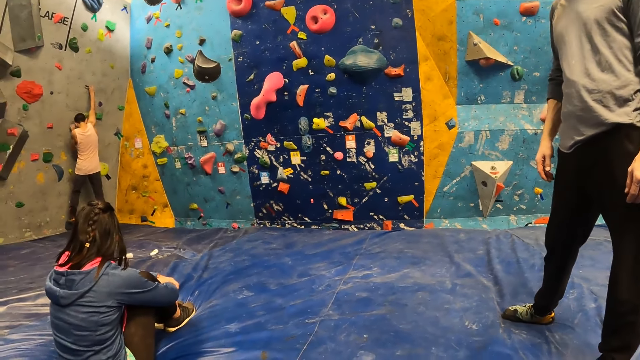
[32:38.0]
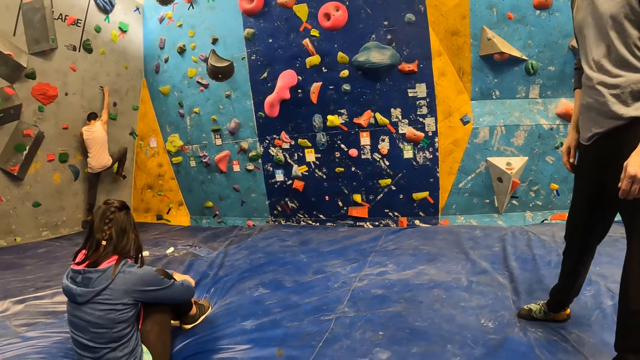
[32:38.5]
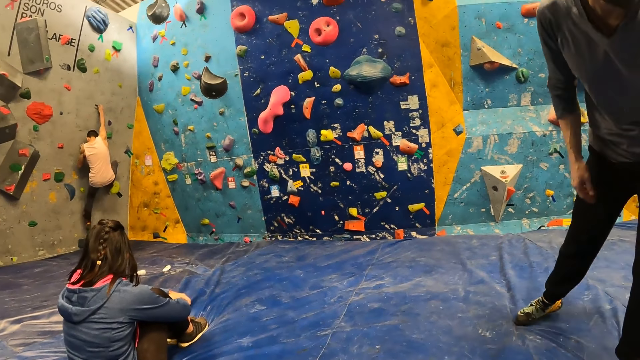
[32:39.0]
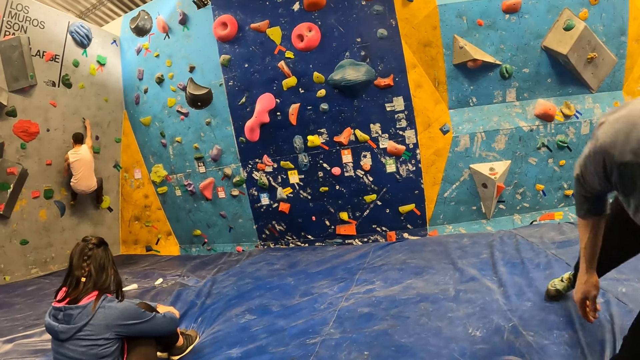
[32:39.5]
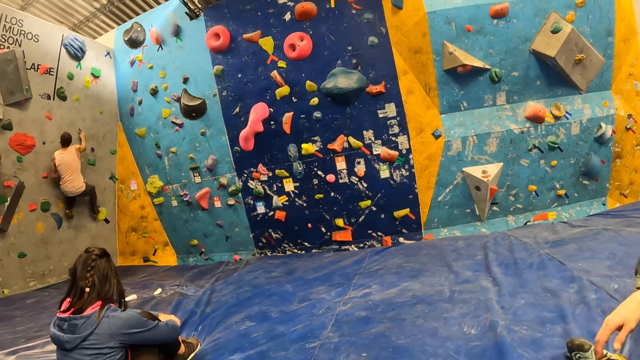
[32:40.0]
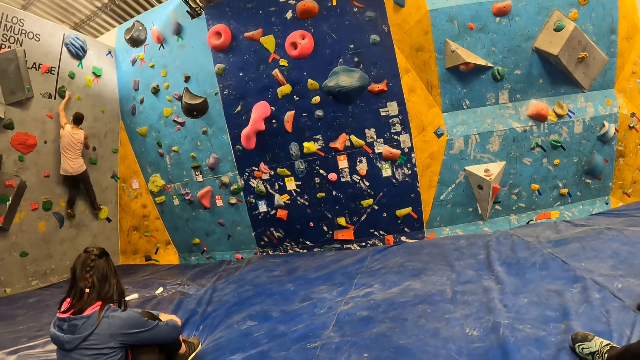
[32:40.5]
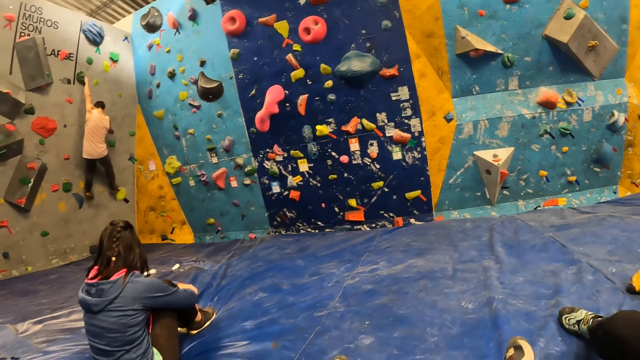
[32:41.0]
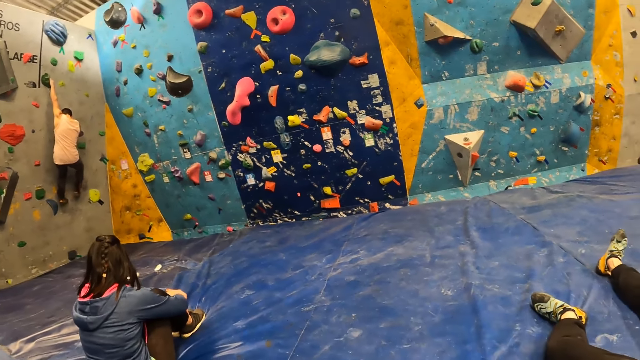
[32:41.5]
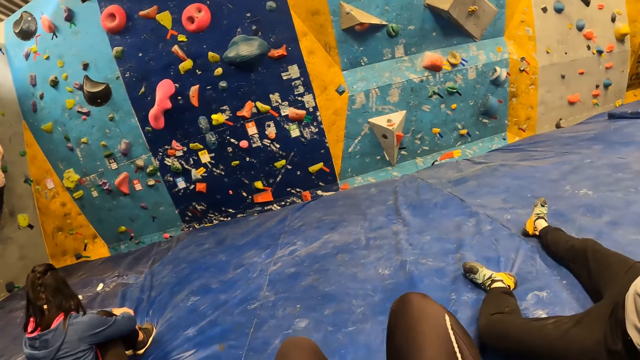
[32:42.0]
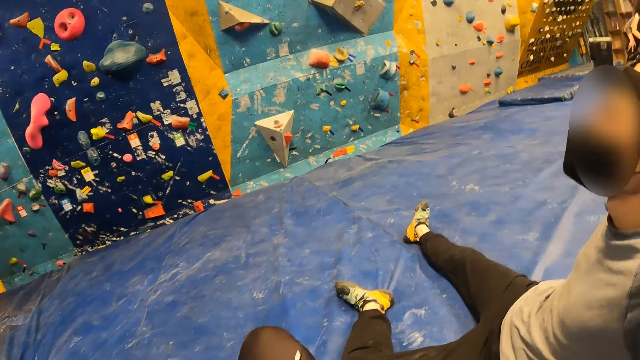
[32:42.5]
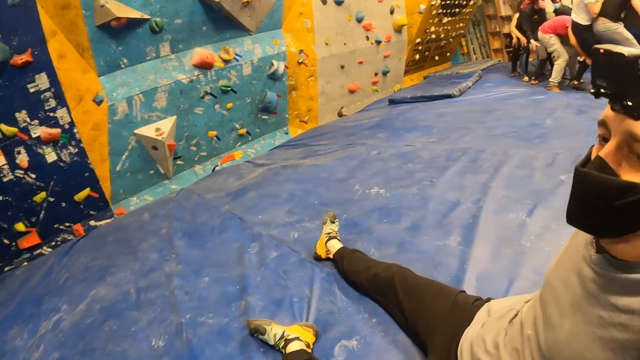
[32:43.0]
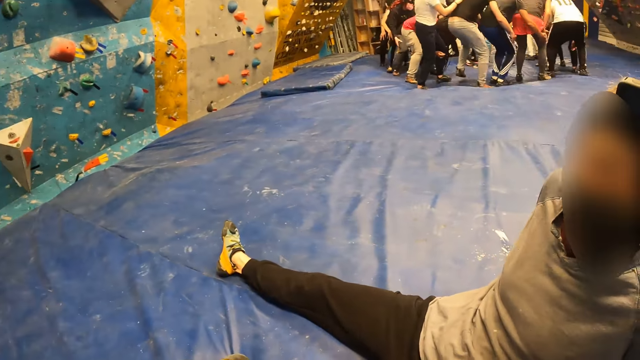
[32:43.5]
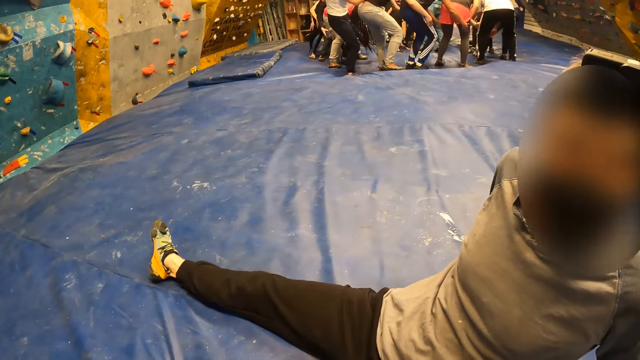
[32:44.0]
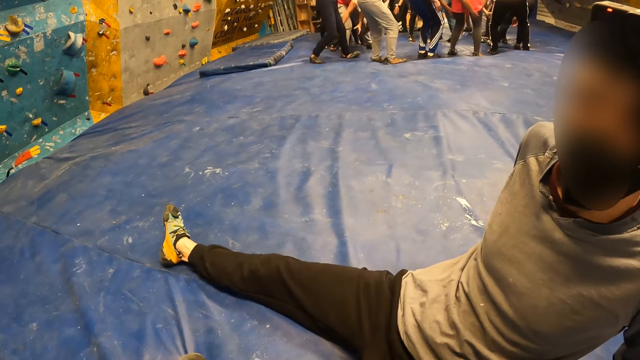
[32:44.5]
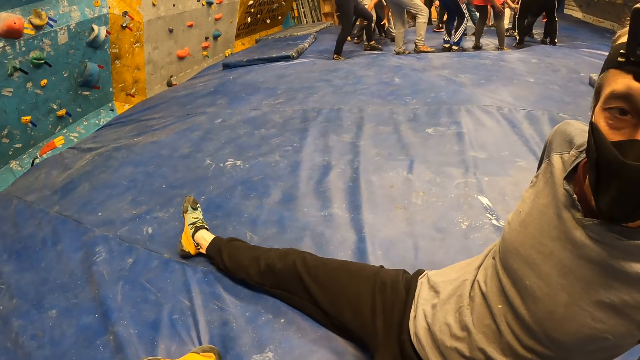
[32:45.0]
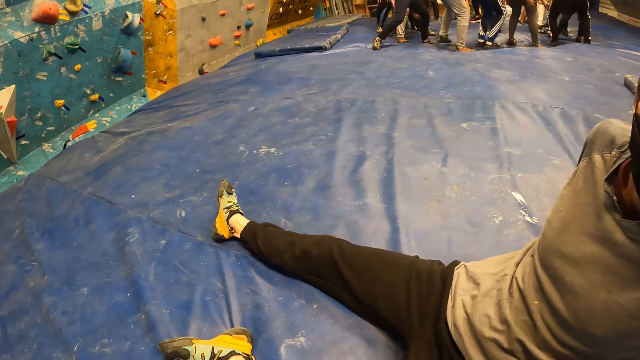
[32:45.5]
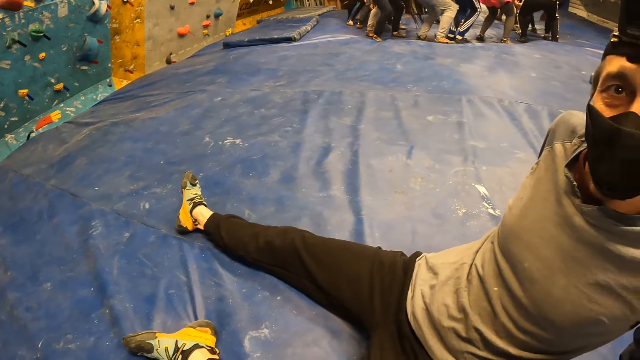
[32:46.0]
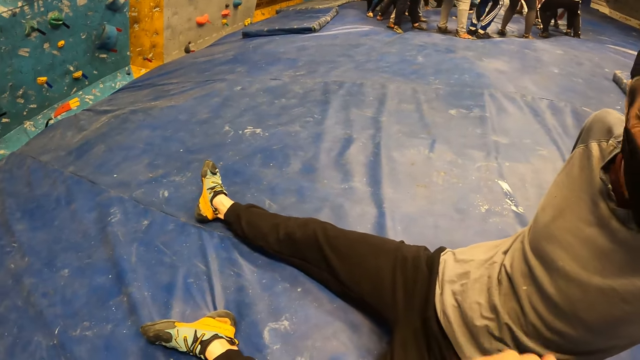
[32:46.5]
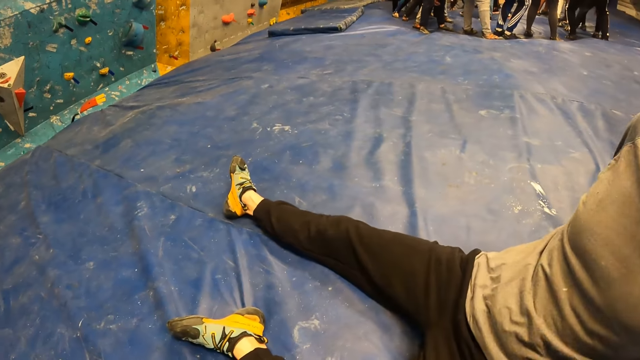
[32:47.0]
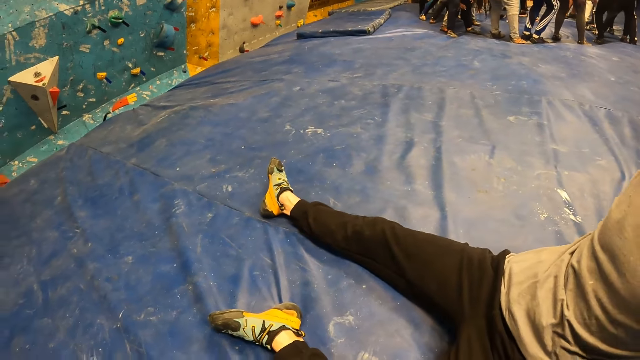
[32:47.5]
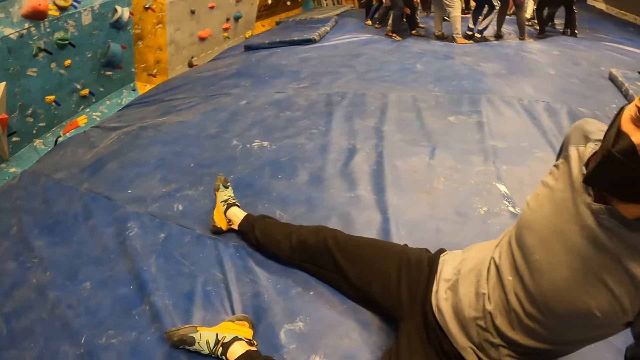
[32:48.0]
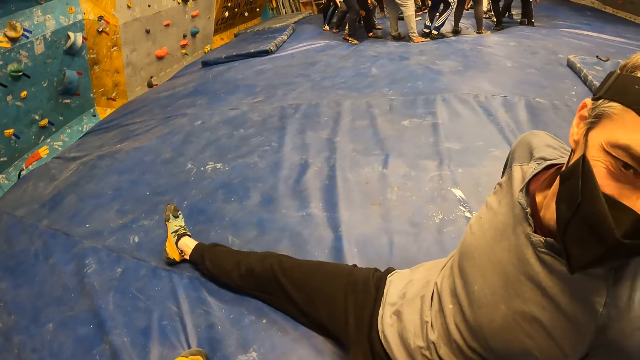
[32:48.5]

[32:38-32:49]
The camera wearer looks around. The man sits on the crash pad. The man lays down. The camera wearer looks around. The man talks to another man.

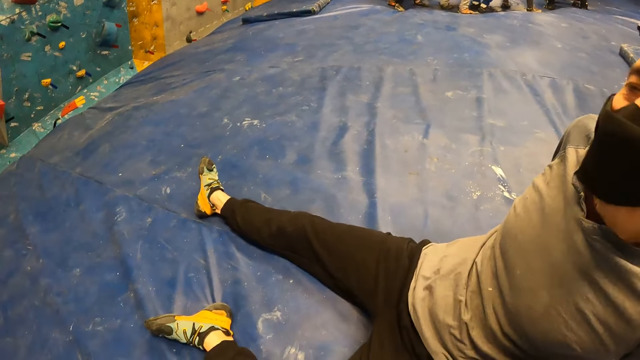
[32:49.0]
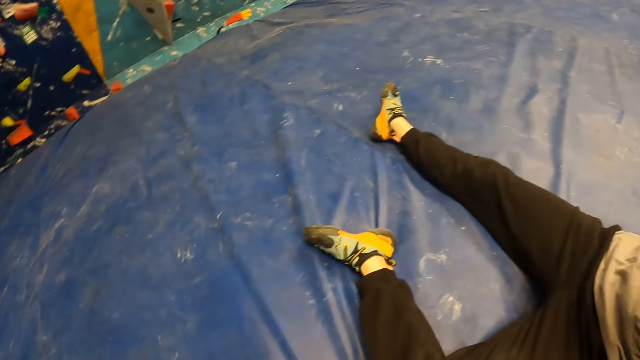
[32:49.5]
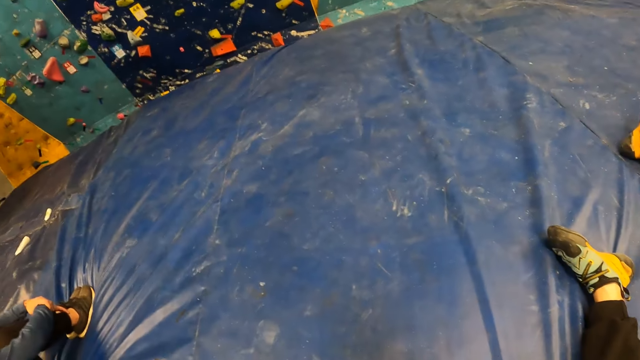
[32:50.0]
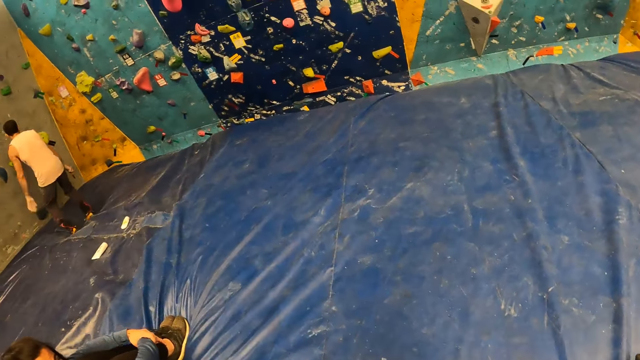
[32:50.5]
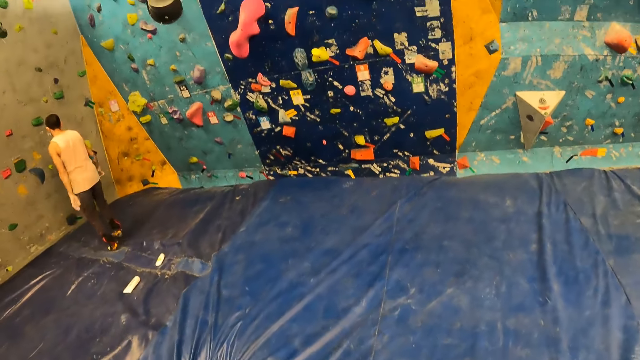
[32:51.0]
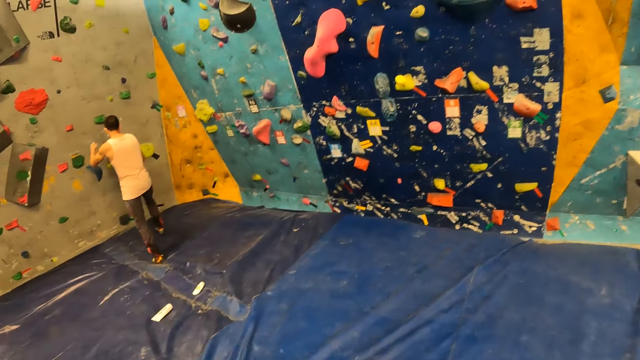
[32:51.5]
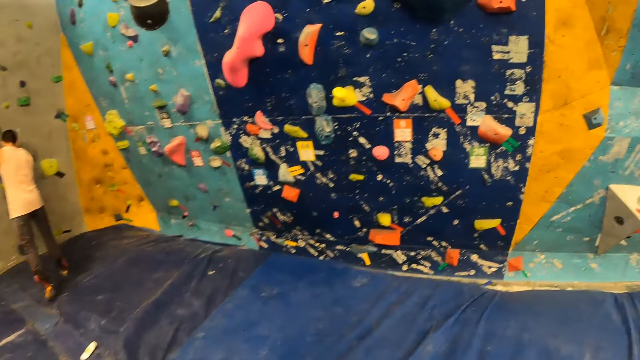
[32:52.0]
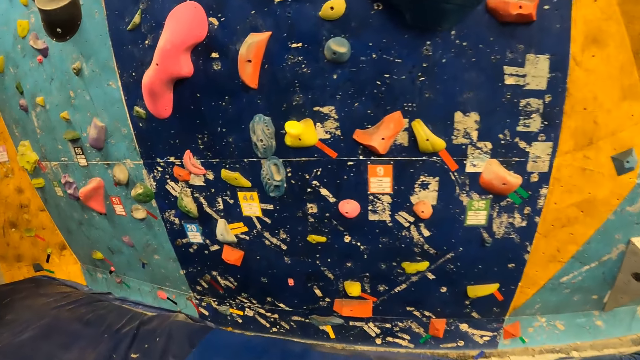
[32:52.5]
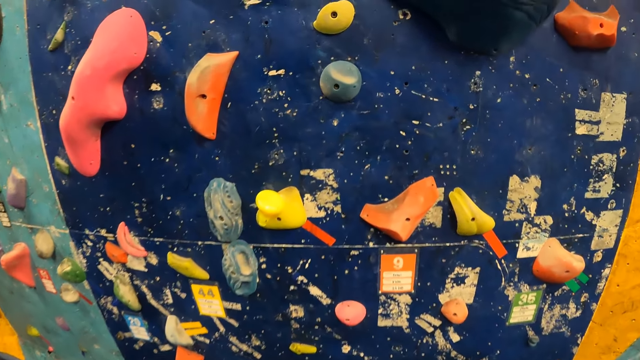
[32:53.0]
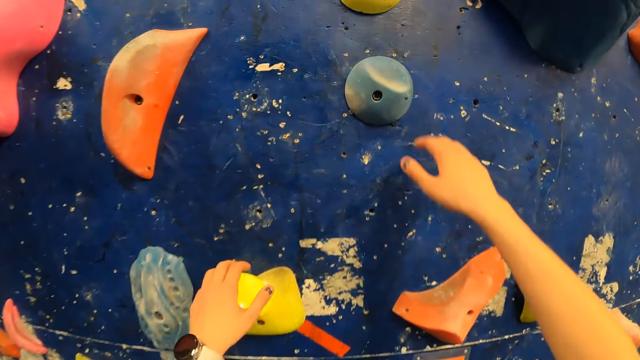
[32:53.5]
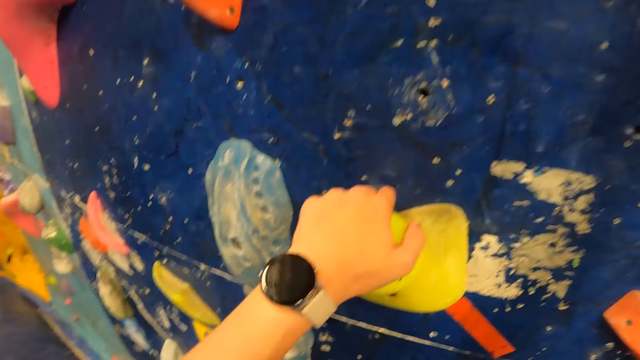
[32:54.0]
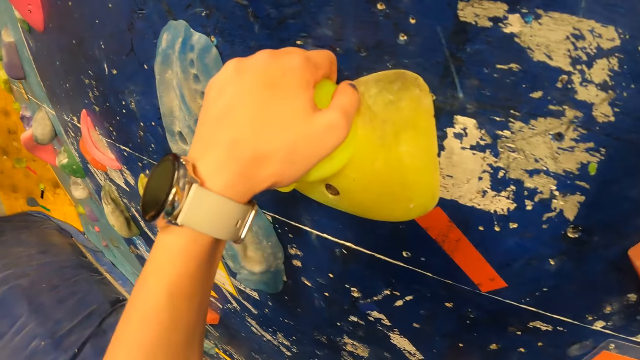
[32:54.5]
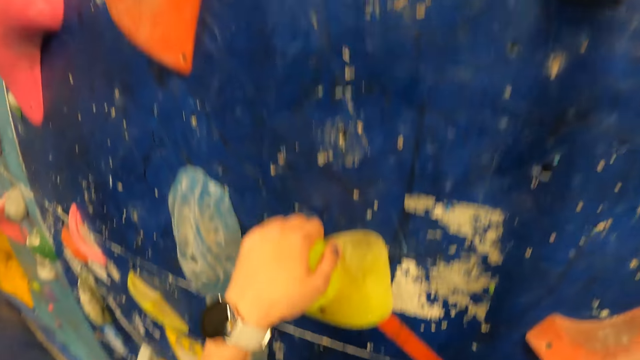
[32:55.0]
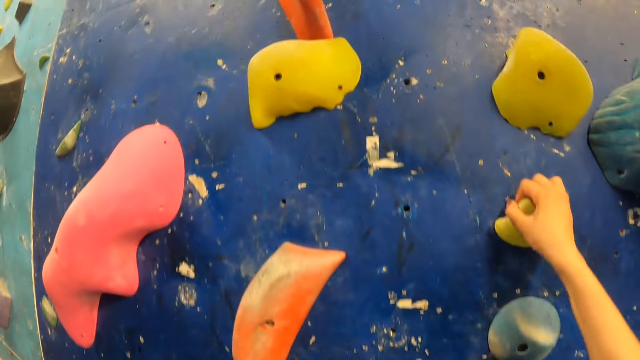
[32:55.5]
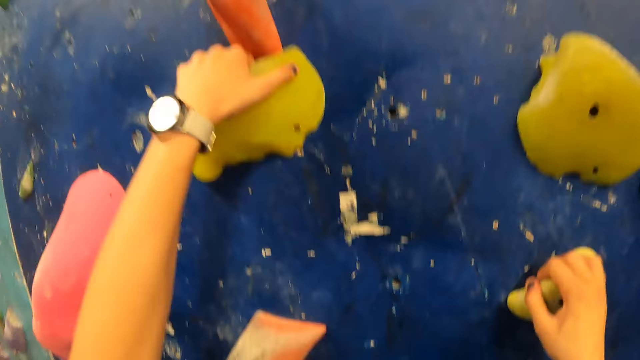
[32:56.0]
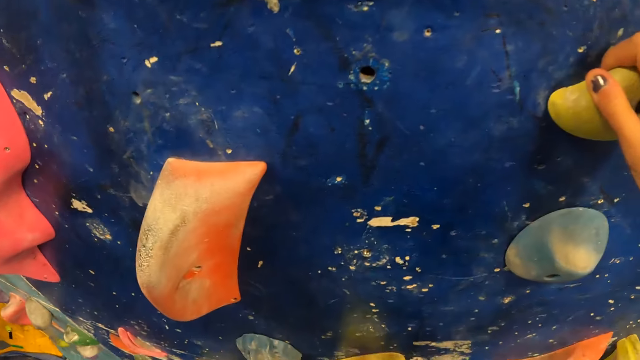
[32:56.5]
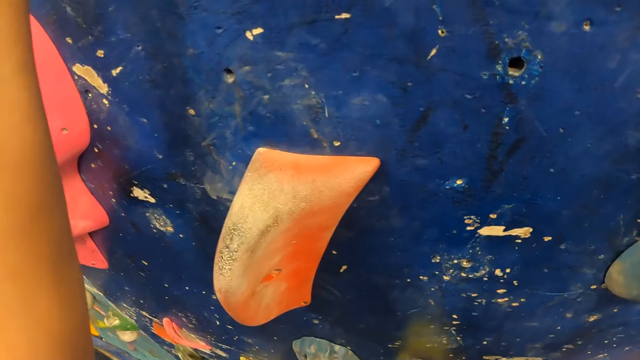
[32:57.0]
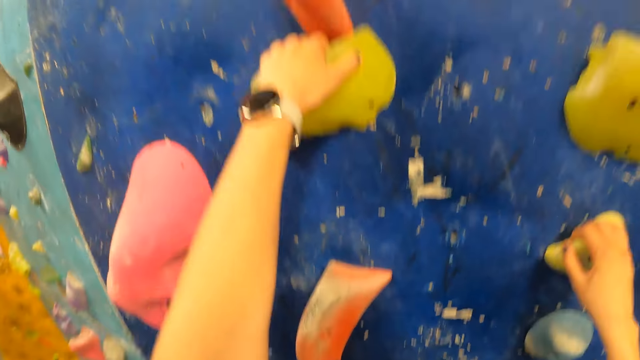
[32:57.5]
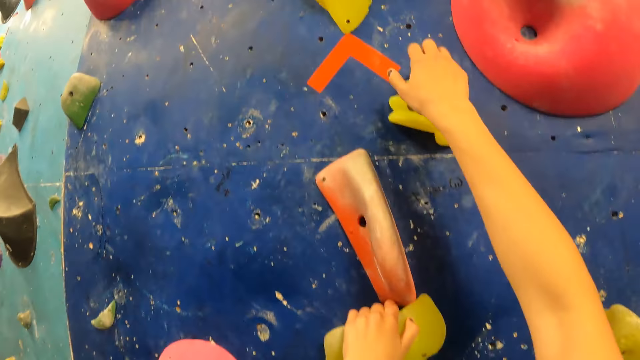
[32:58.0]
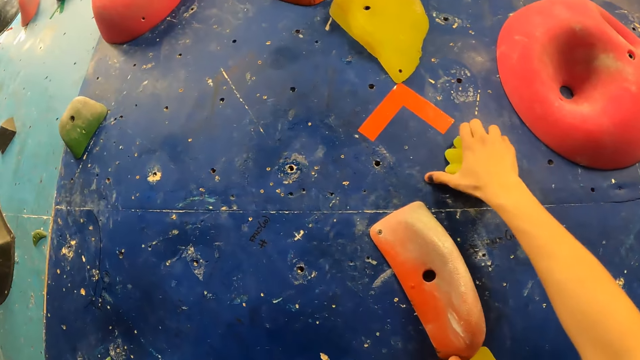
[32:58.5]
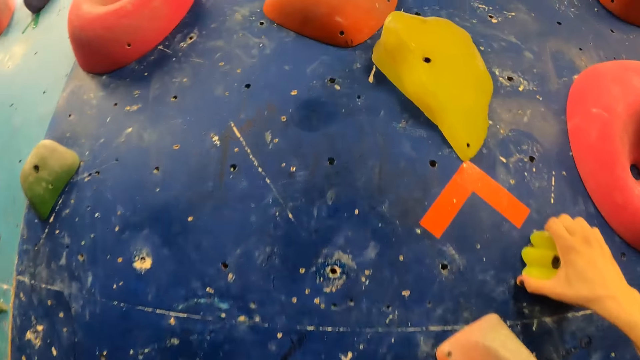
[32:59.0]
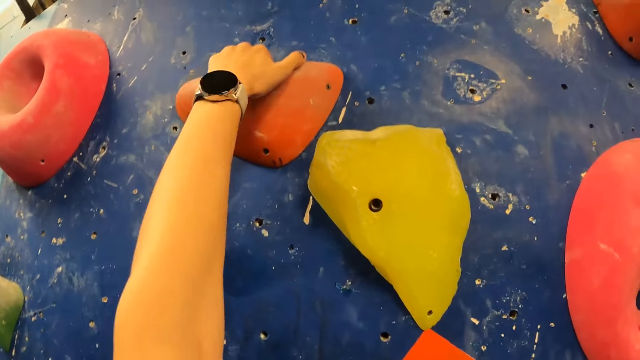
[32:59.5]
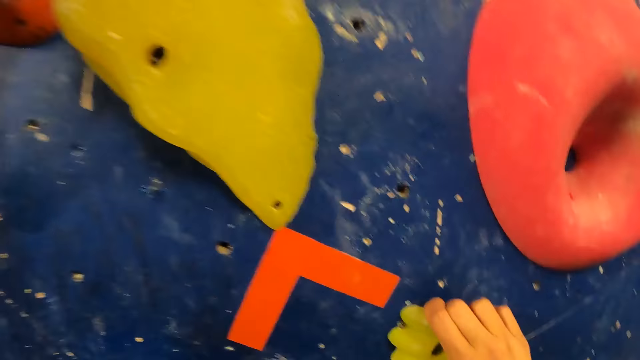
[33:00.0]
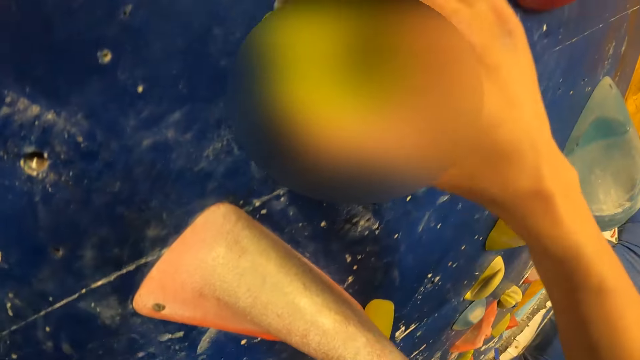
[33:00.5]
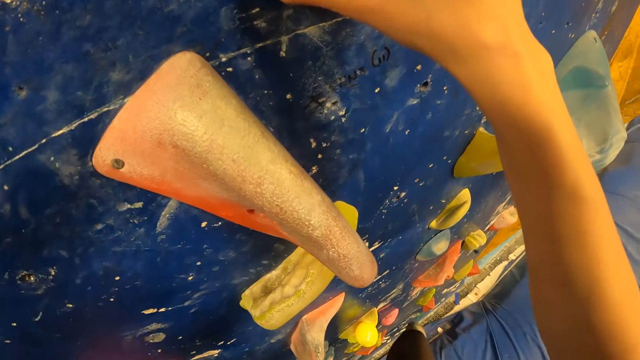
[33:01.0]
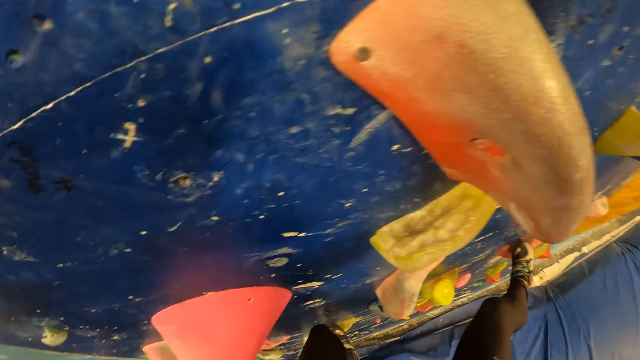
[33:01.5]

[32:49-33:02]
The camera wearer looks around. She walks to the bouldering wall. She holds the yellow climbing hold with her left hand. She holds the yellow climbing hold with her right hand. She climbs the bouldering wall using the bricks.
